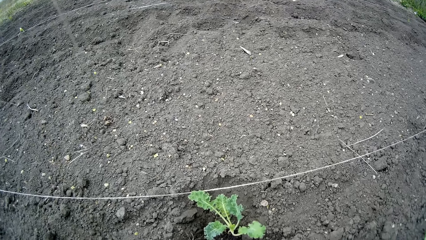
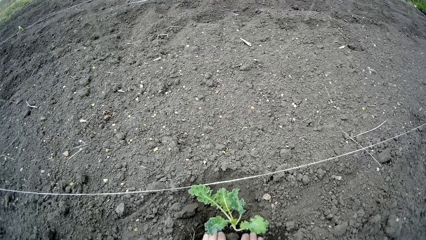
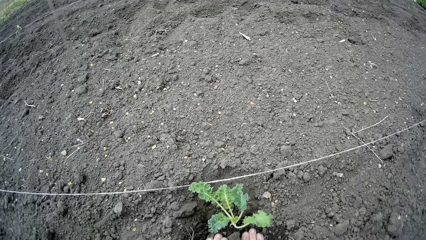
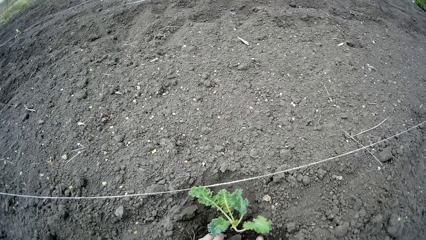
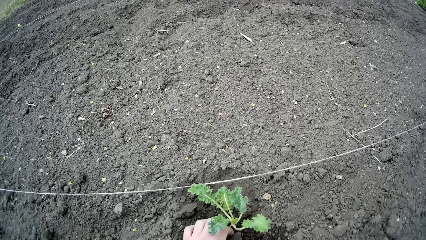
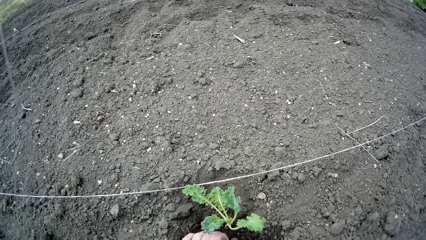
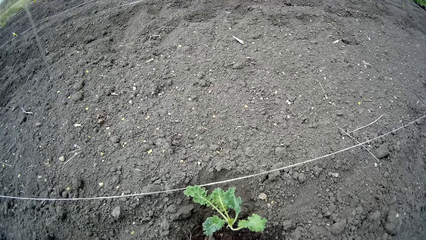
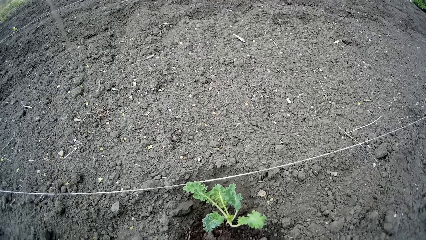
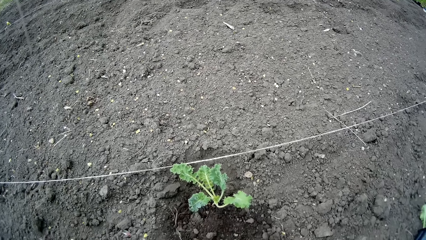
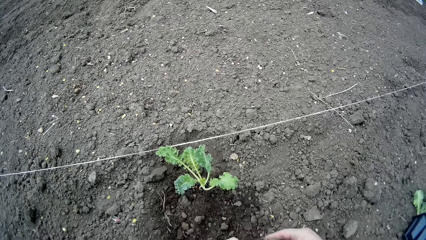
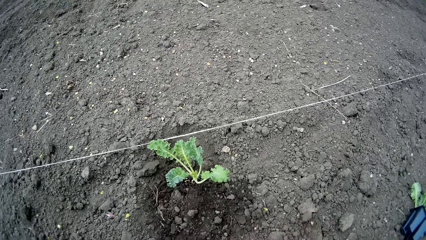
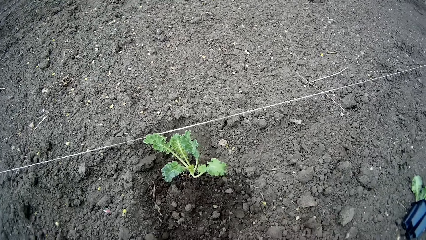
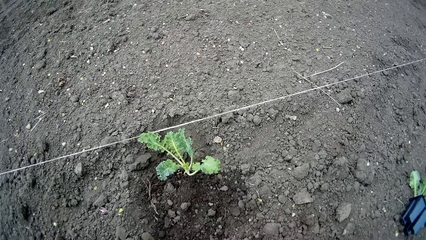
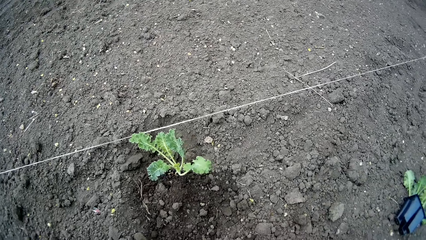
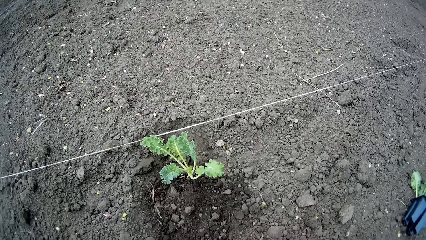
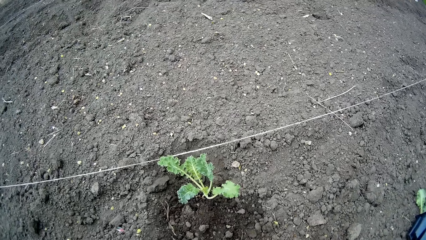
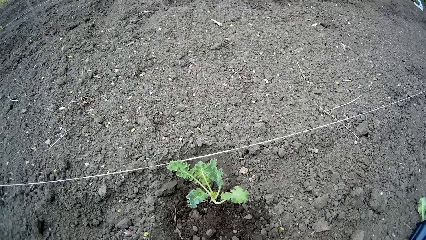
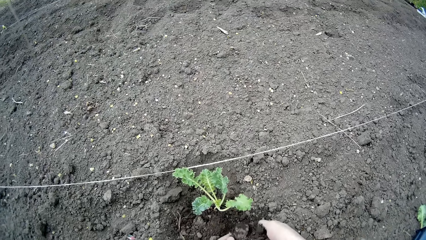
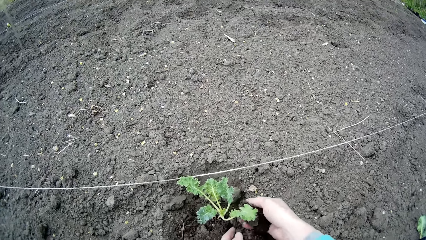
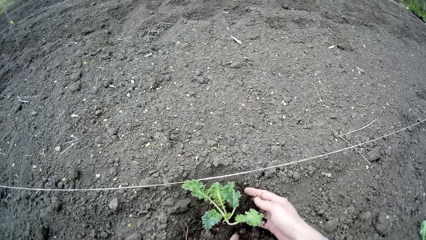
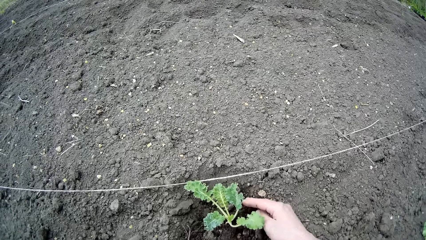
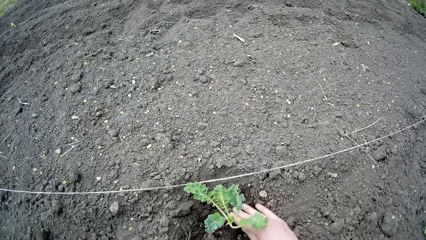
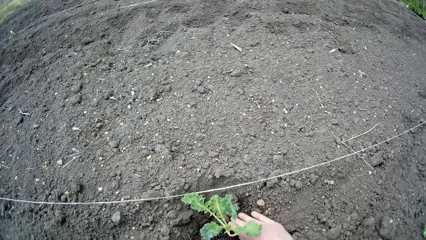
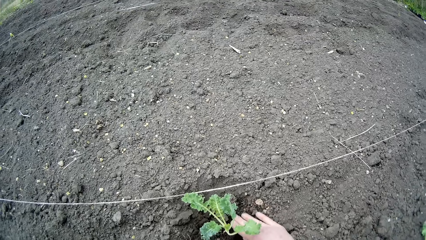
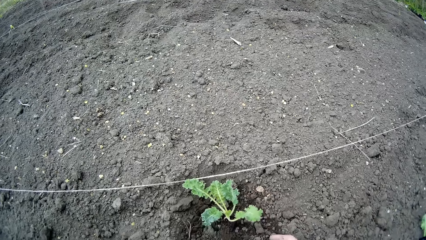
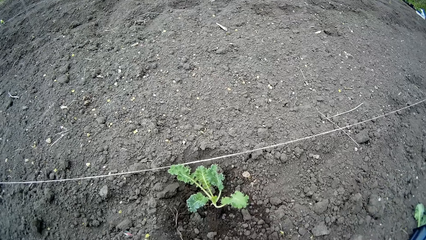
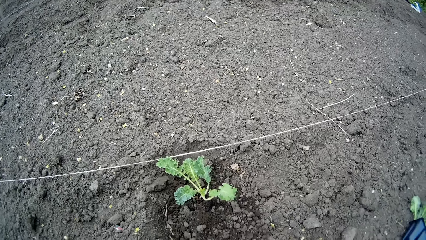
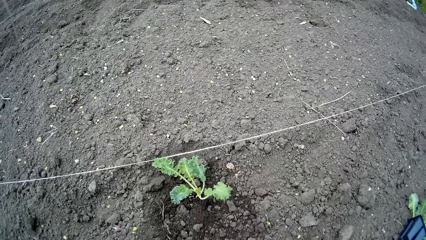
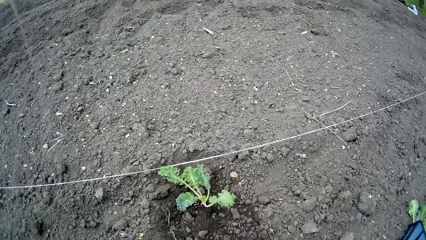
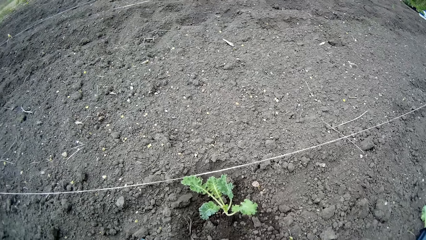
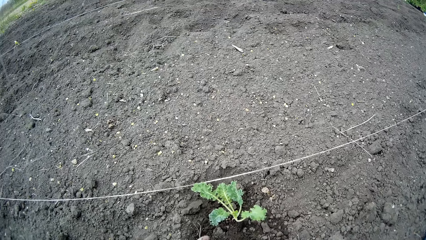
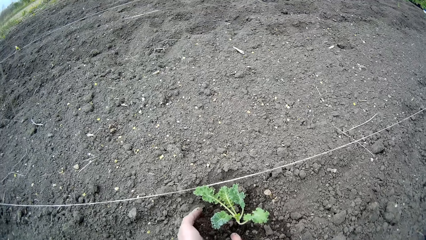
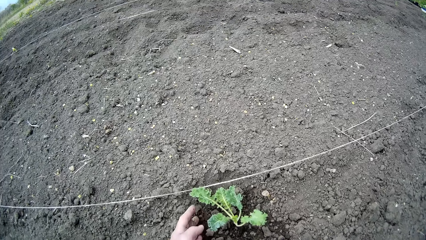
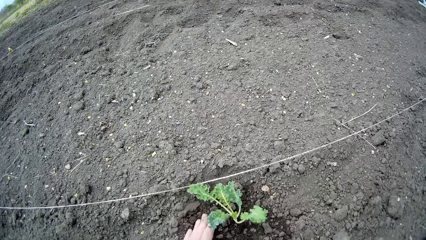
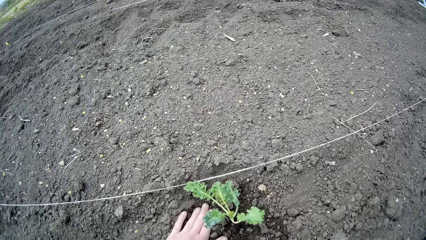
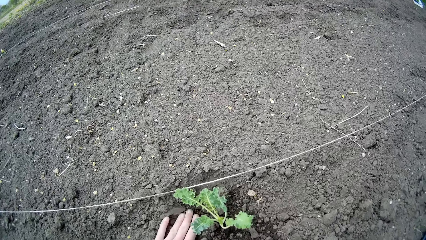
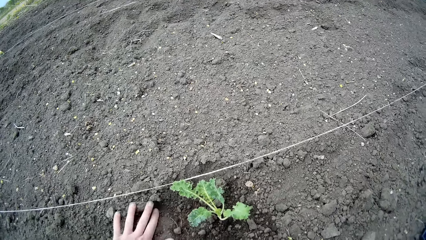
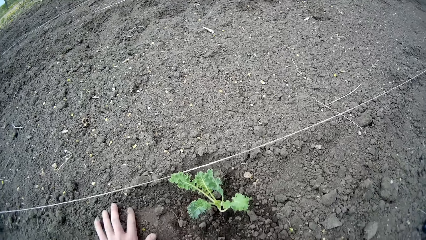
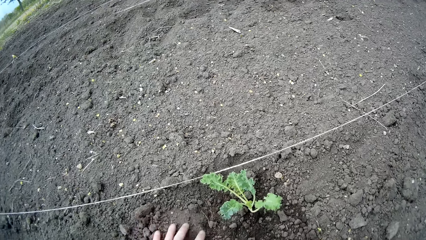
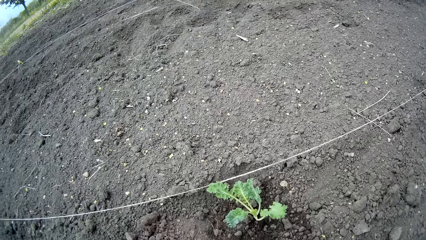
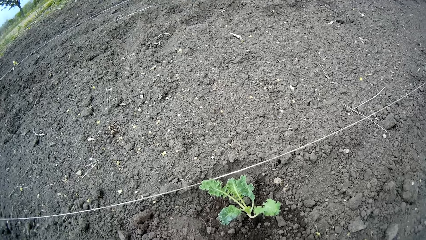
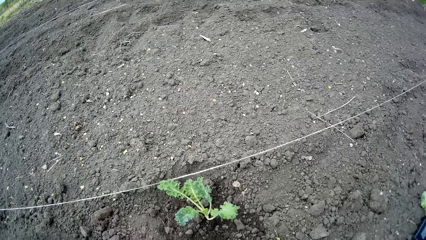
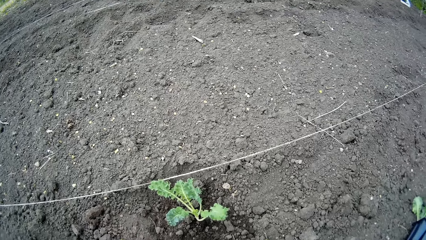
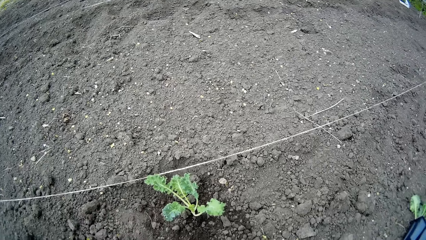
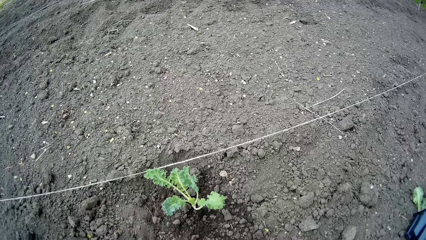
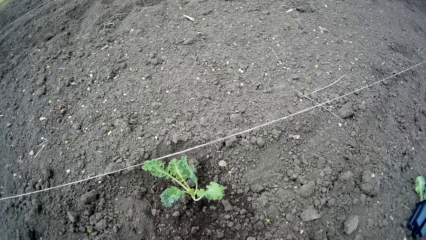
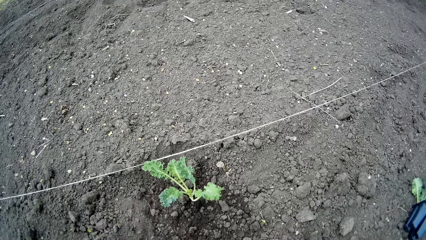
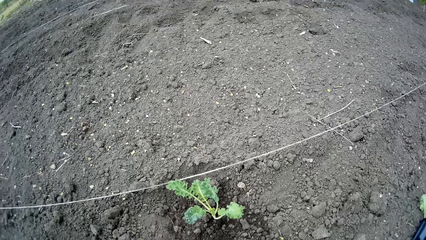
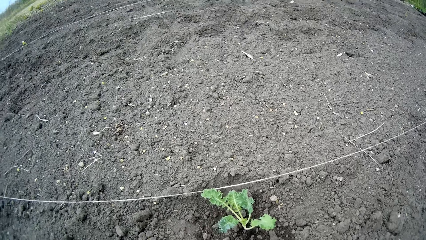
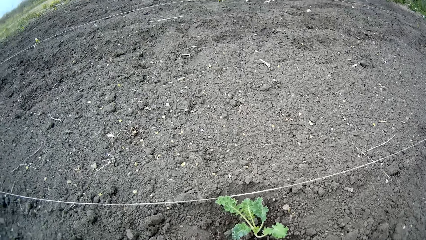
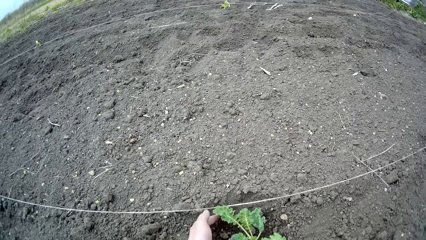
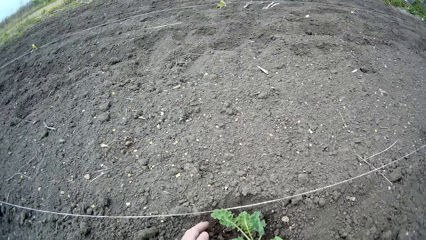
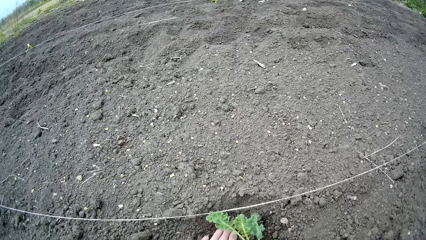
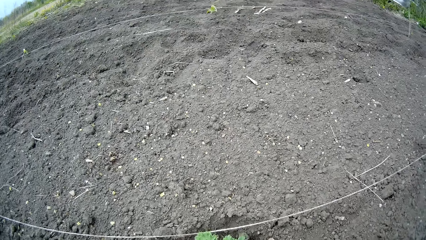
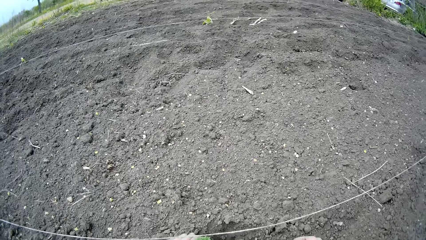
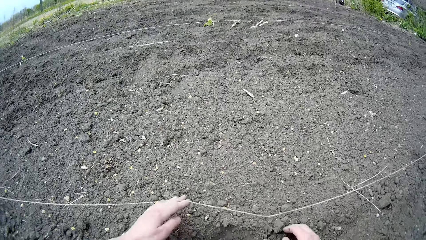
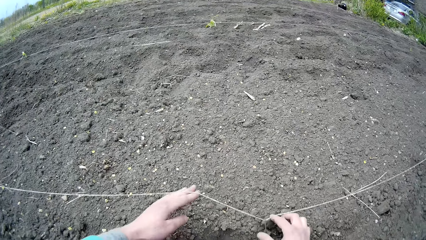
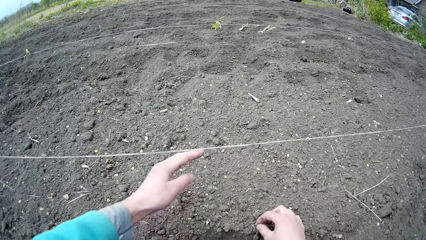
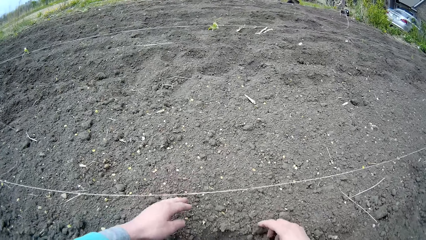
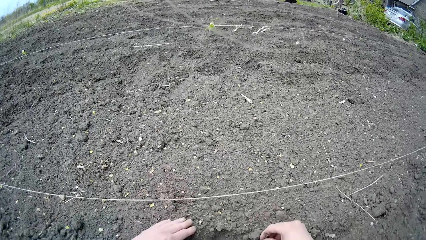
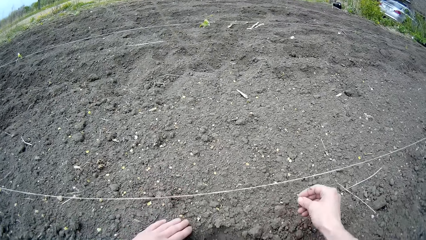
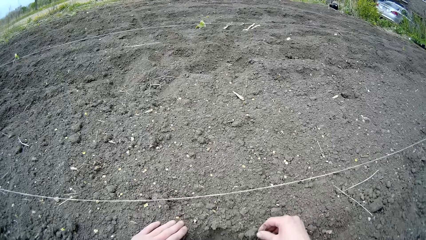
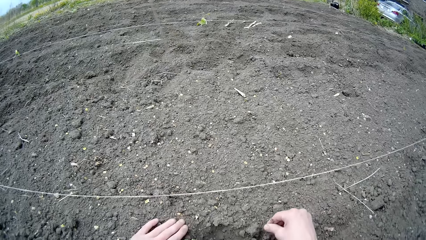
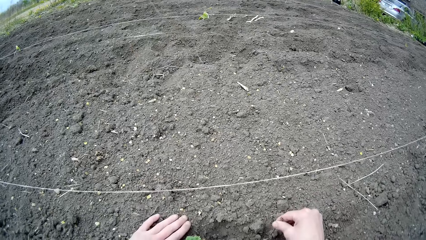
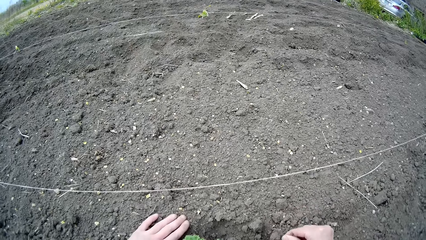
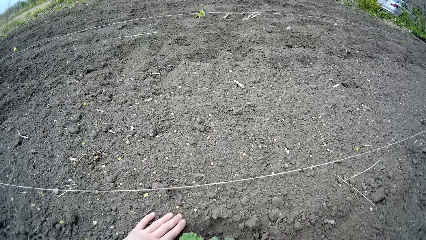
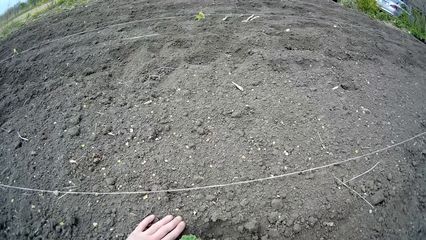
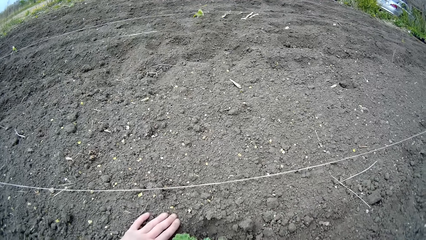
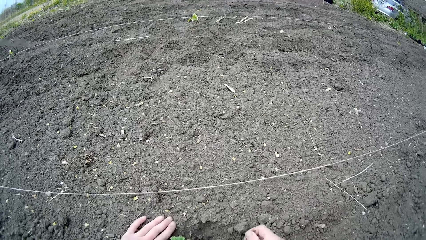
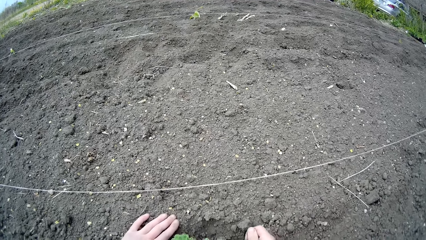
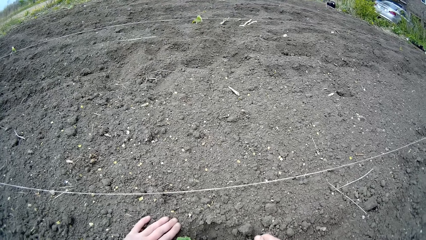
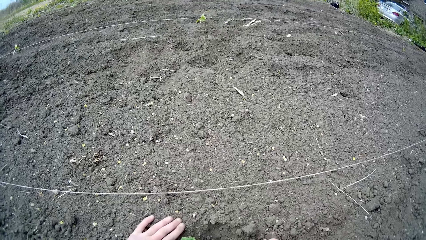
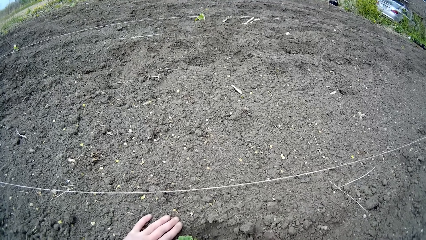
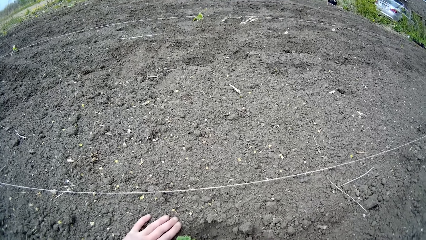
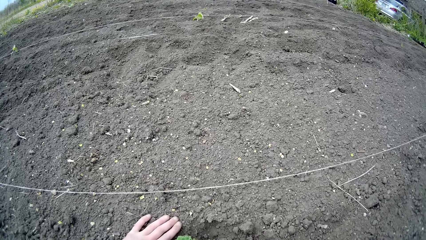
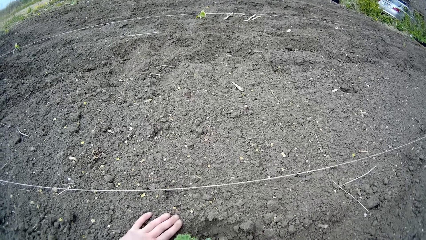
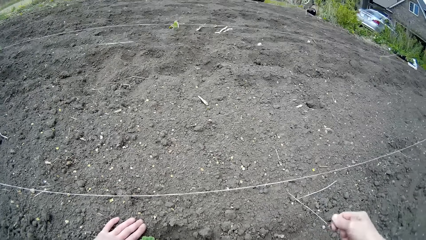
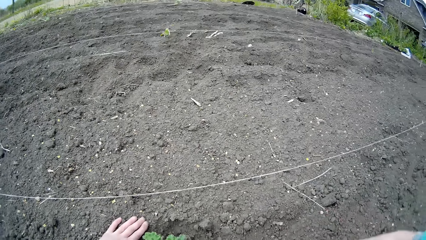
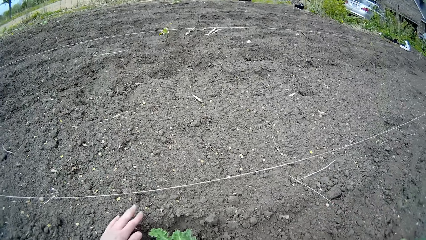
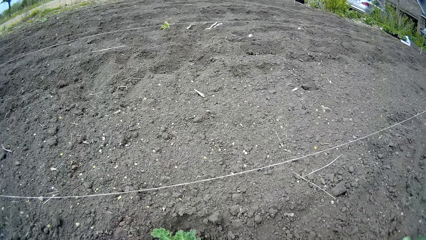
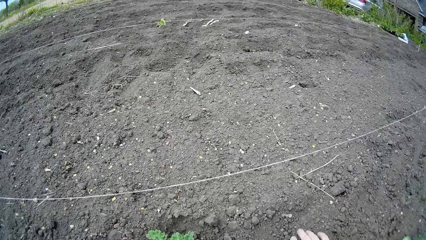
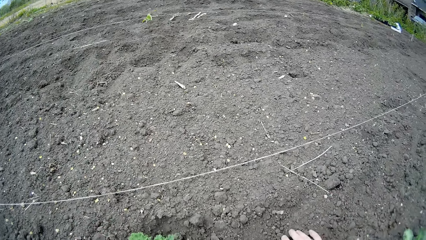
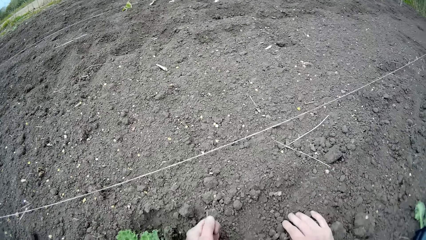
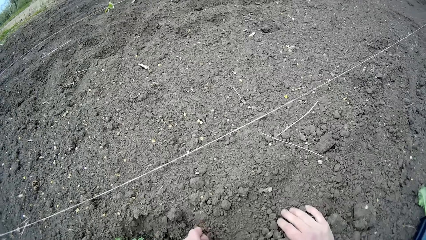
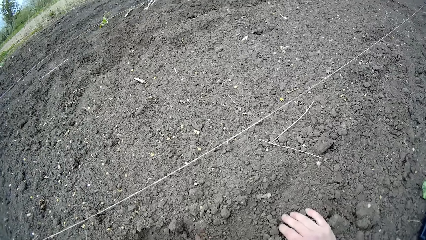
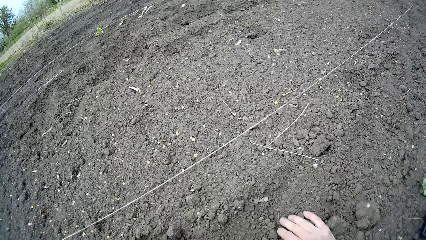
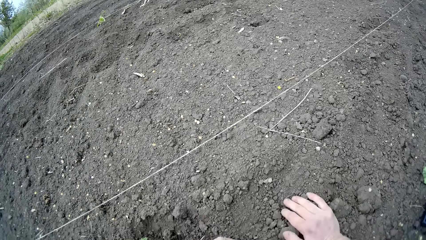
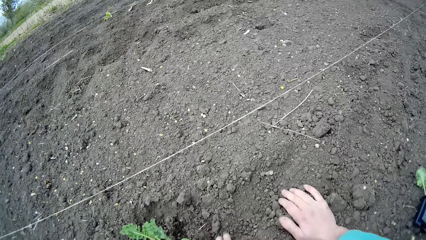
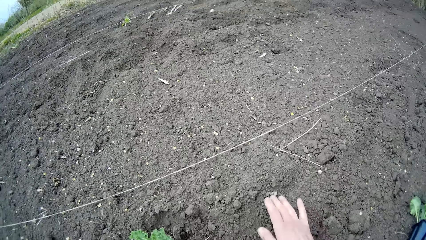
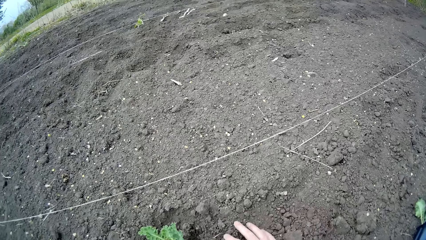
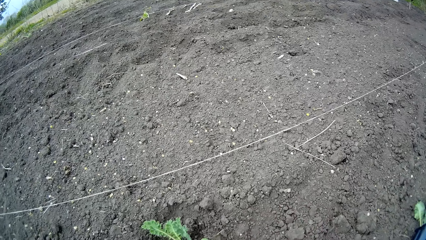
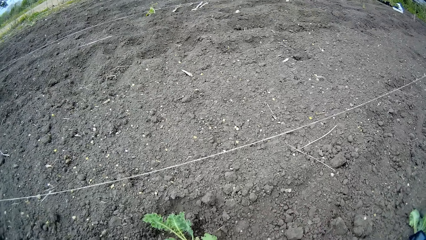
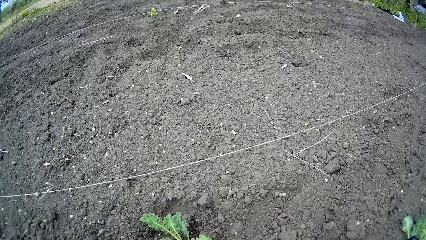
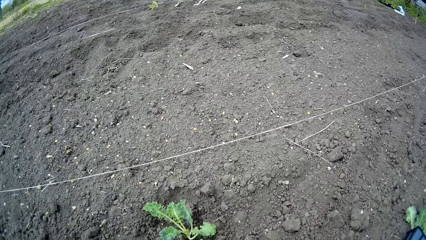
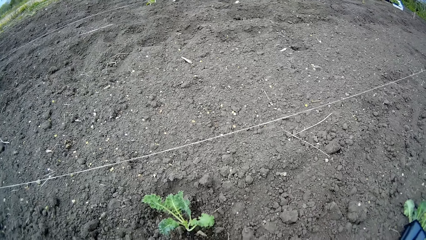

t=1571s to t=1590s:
The camera wearer adds soil to a plant hole where the plant is with both hands. They throw a stone. They plant kale. They select soil on the farmland with both hands. They touch the soil.
